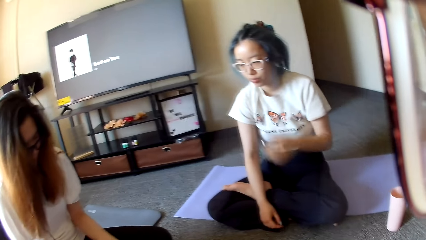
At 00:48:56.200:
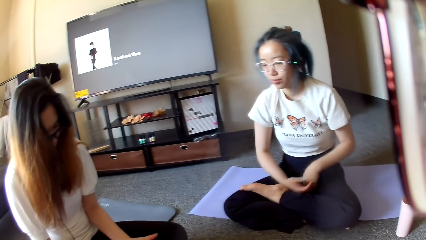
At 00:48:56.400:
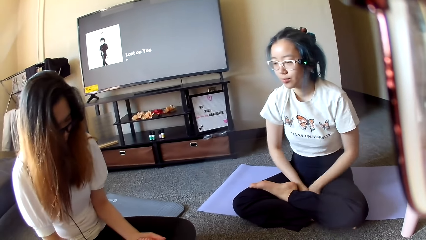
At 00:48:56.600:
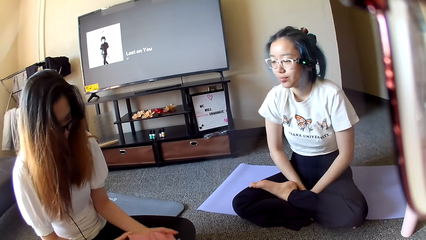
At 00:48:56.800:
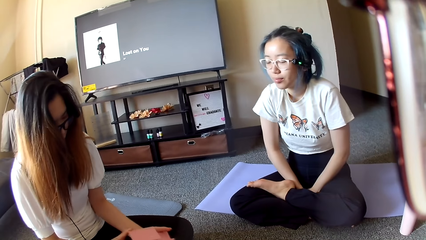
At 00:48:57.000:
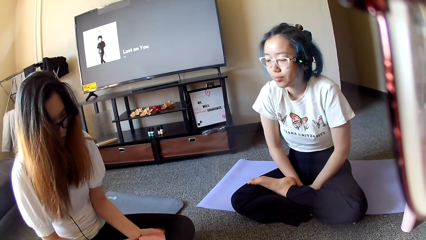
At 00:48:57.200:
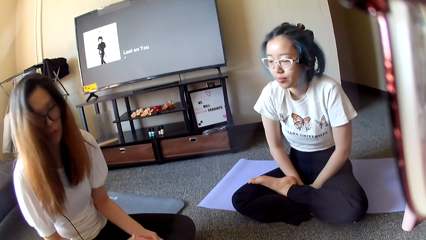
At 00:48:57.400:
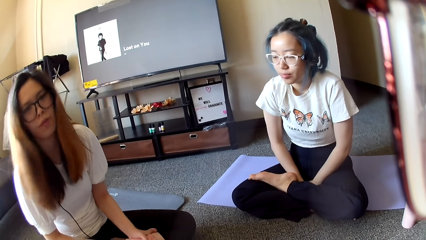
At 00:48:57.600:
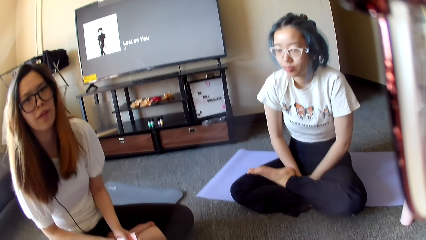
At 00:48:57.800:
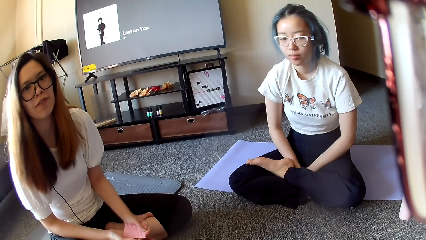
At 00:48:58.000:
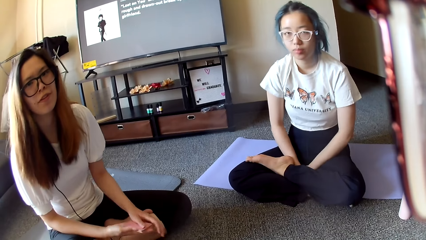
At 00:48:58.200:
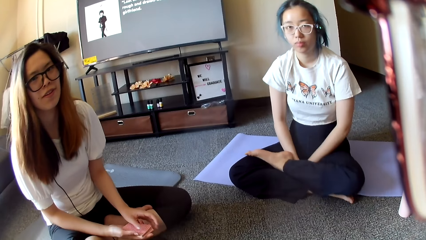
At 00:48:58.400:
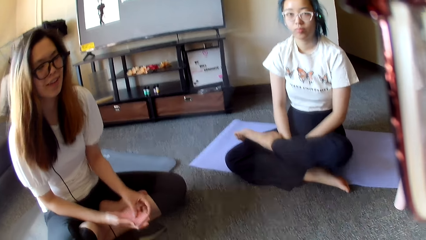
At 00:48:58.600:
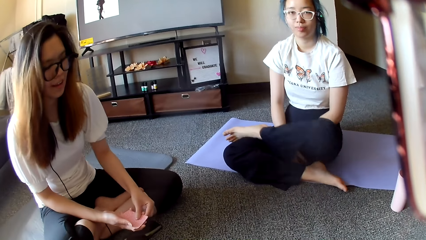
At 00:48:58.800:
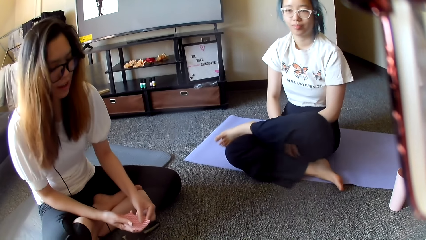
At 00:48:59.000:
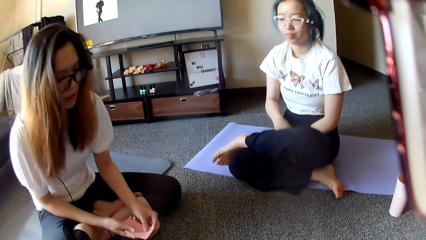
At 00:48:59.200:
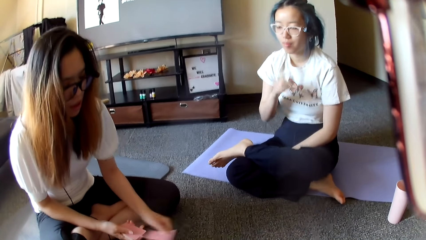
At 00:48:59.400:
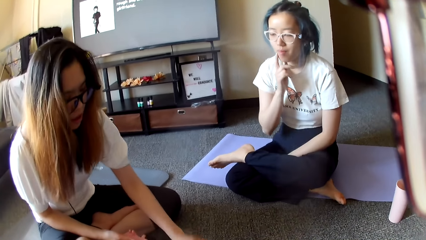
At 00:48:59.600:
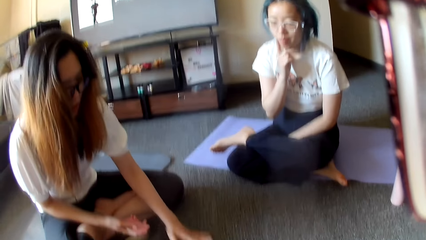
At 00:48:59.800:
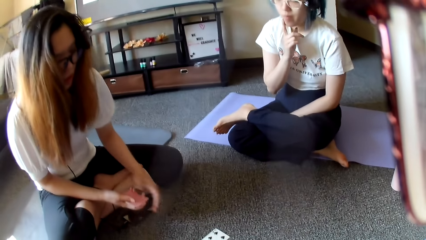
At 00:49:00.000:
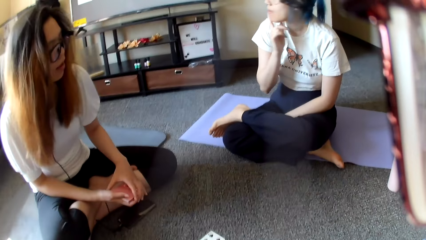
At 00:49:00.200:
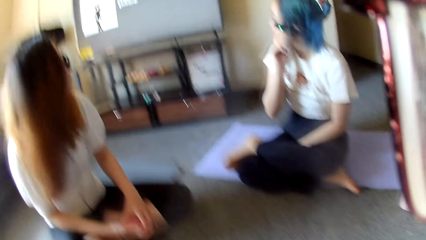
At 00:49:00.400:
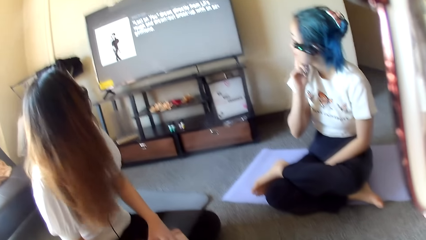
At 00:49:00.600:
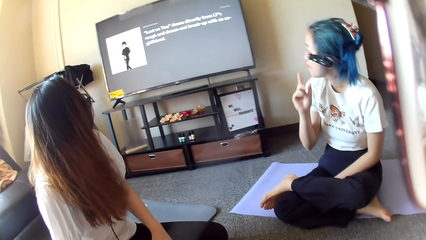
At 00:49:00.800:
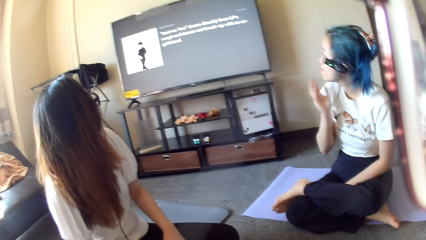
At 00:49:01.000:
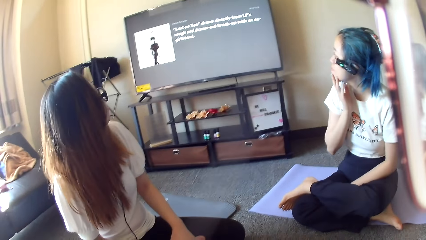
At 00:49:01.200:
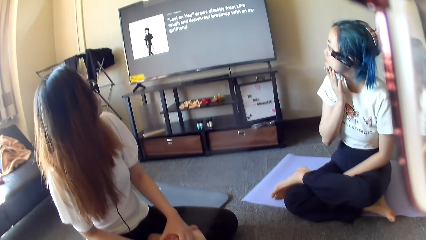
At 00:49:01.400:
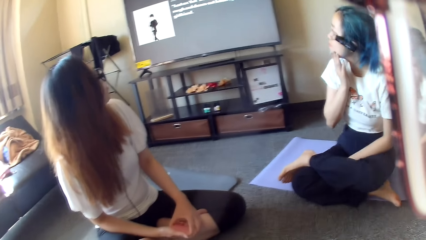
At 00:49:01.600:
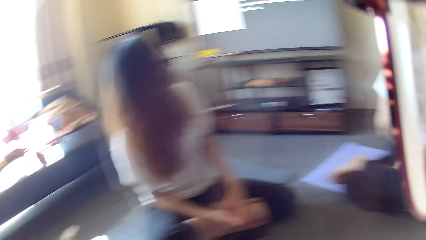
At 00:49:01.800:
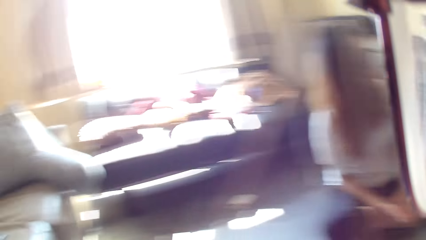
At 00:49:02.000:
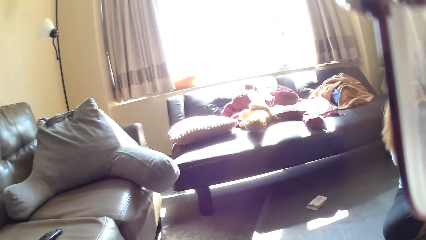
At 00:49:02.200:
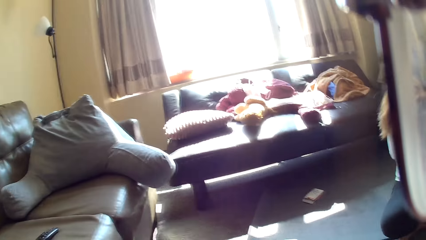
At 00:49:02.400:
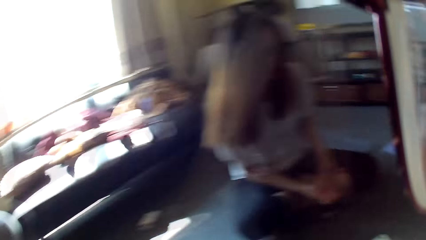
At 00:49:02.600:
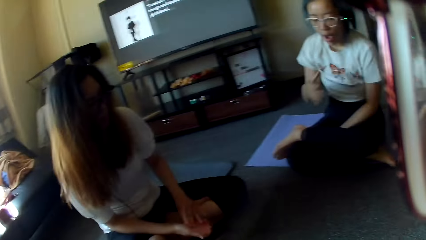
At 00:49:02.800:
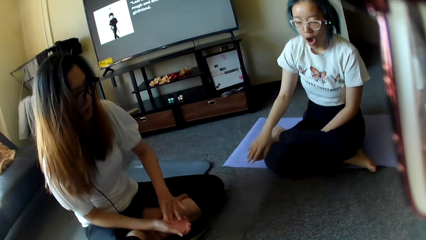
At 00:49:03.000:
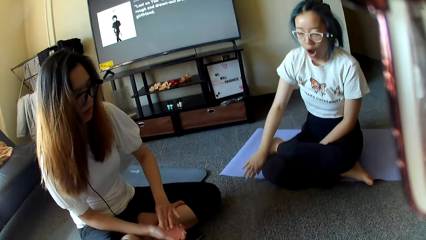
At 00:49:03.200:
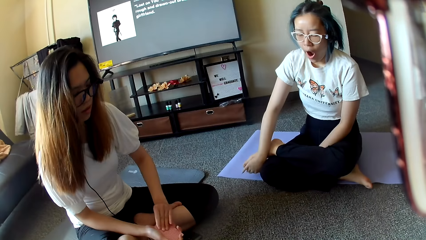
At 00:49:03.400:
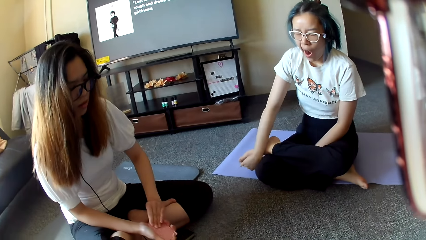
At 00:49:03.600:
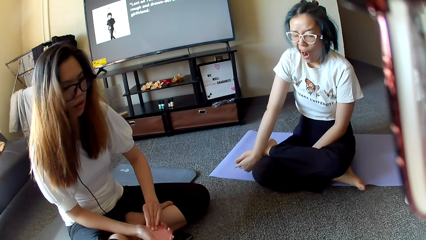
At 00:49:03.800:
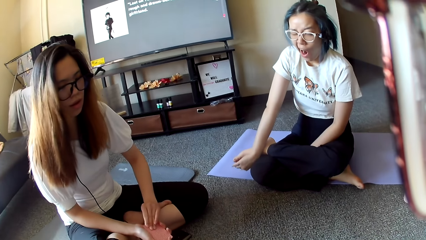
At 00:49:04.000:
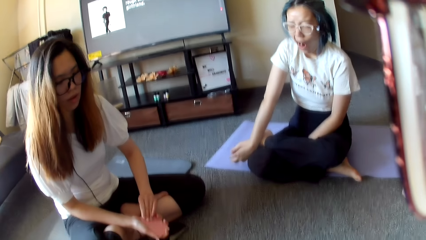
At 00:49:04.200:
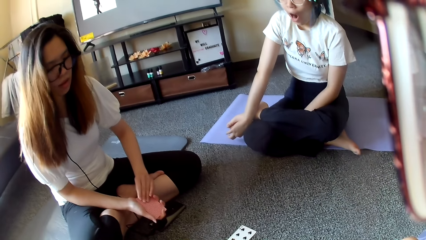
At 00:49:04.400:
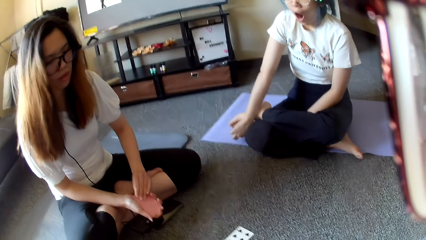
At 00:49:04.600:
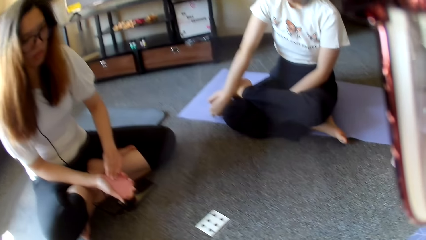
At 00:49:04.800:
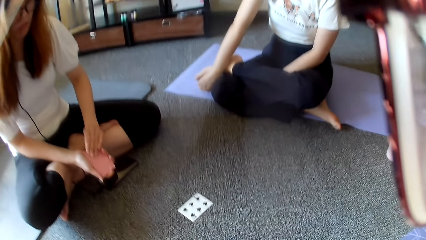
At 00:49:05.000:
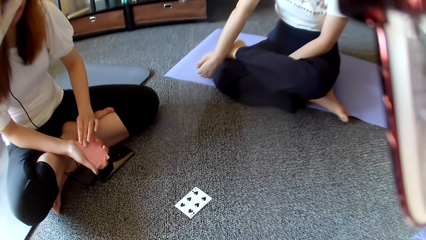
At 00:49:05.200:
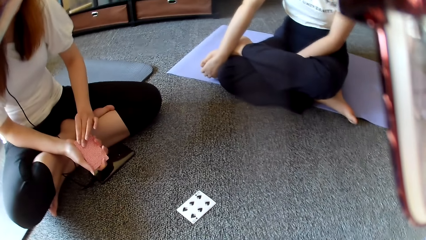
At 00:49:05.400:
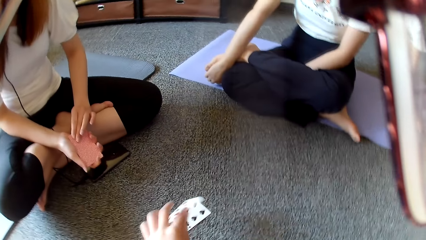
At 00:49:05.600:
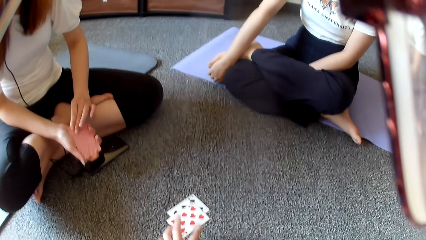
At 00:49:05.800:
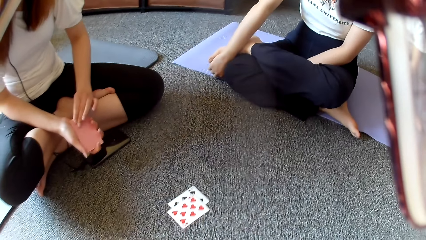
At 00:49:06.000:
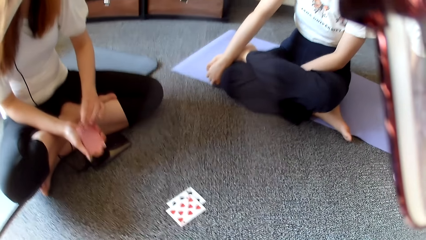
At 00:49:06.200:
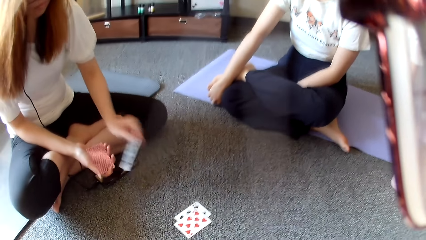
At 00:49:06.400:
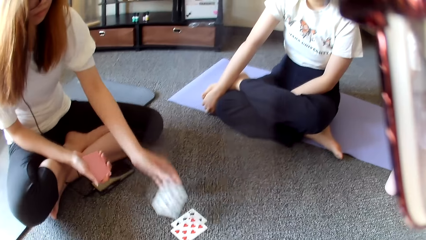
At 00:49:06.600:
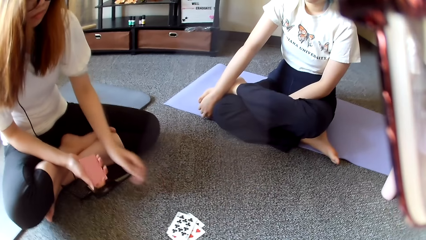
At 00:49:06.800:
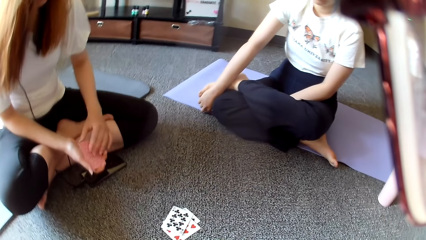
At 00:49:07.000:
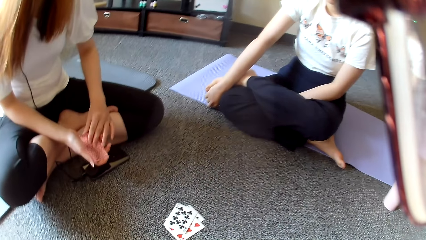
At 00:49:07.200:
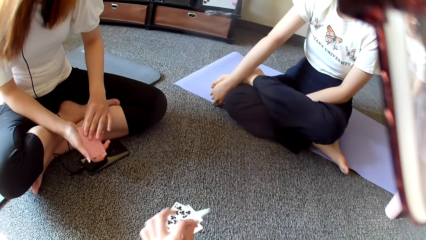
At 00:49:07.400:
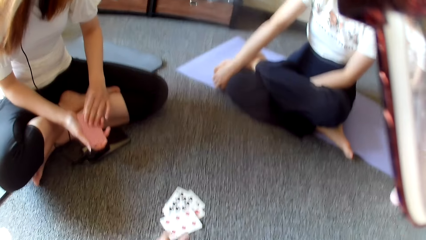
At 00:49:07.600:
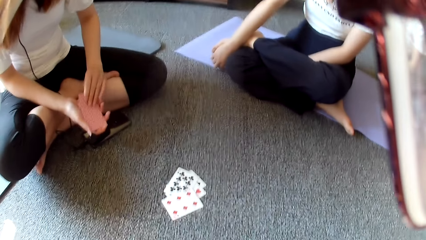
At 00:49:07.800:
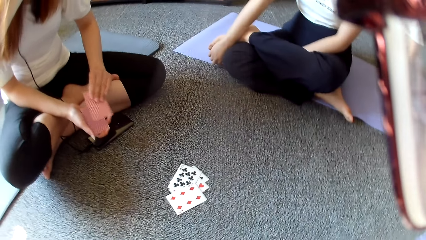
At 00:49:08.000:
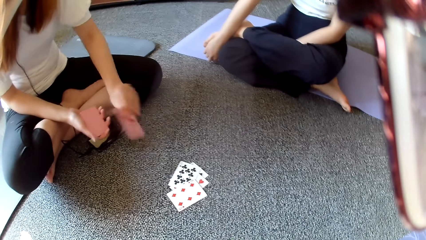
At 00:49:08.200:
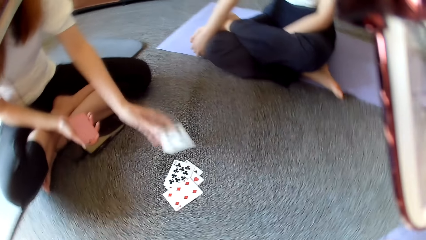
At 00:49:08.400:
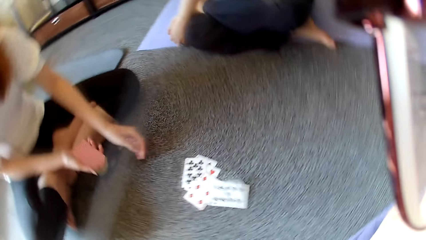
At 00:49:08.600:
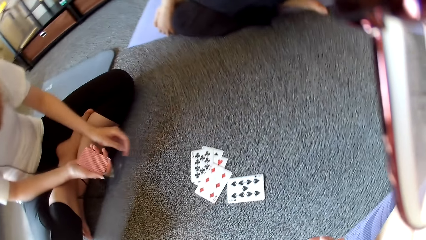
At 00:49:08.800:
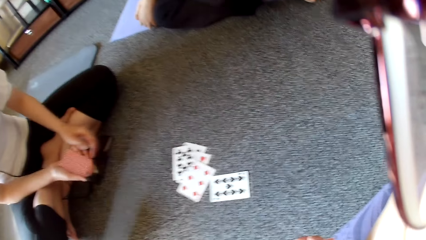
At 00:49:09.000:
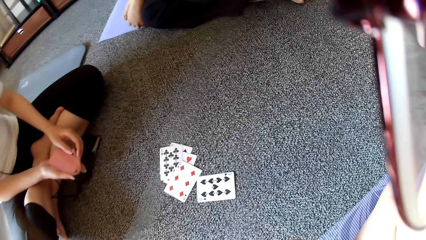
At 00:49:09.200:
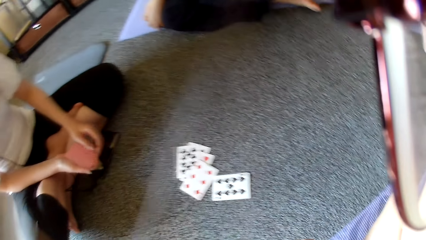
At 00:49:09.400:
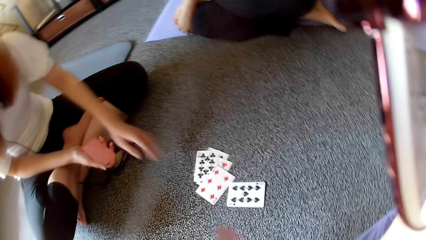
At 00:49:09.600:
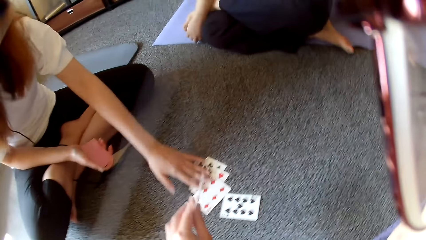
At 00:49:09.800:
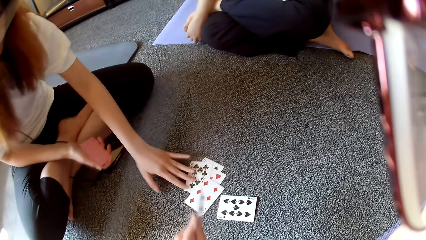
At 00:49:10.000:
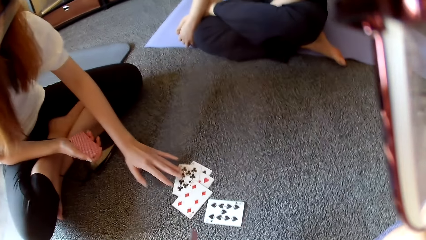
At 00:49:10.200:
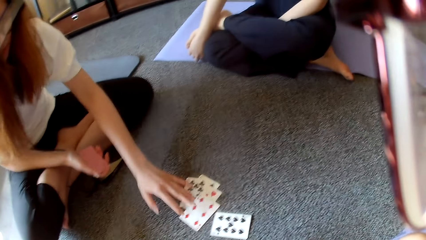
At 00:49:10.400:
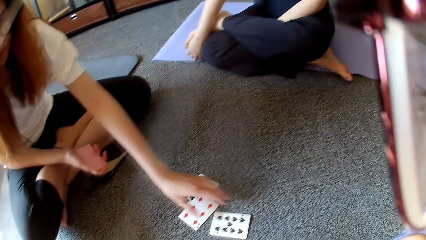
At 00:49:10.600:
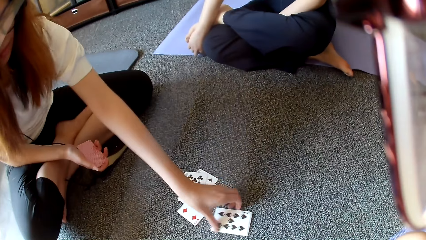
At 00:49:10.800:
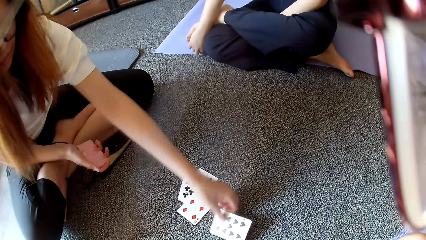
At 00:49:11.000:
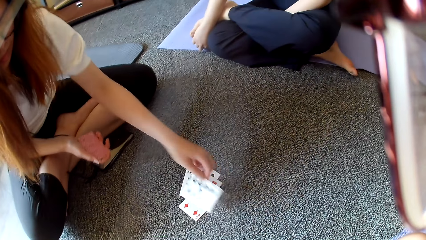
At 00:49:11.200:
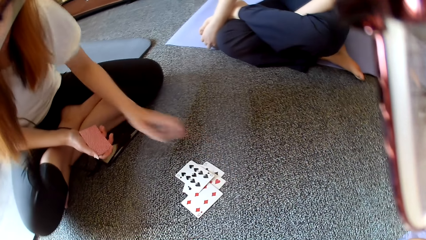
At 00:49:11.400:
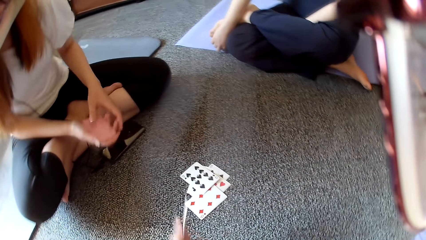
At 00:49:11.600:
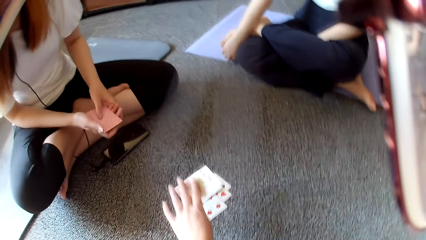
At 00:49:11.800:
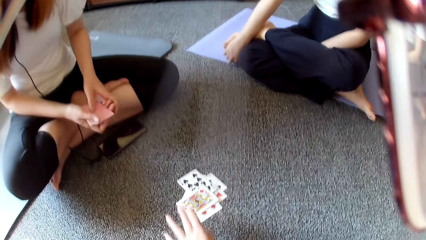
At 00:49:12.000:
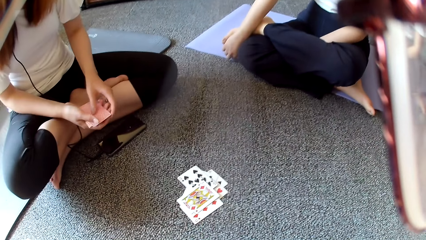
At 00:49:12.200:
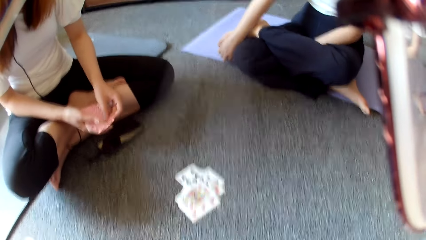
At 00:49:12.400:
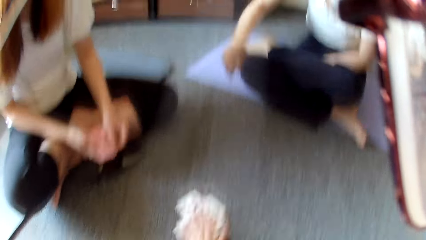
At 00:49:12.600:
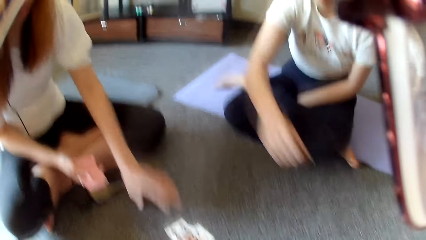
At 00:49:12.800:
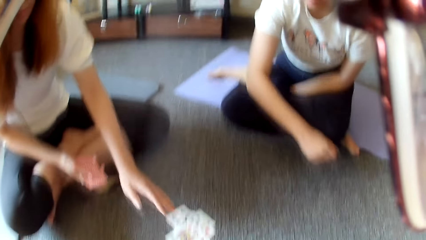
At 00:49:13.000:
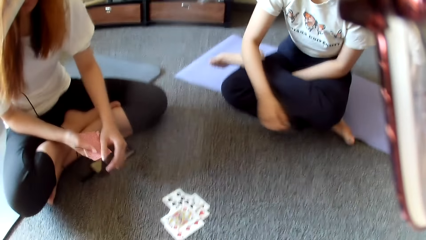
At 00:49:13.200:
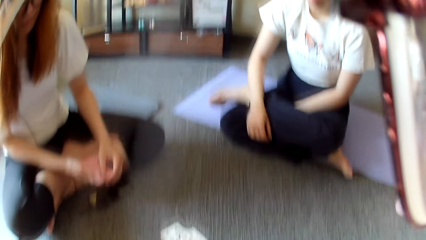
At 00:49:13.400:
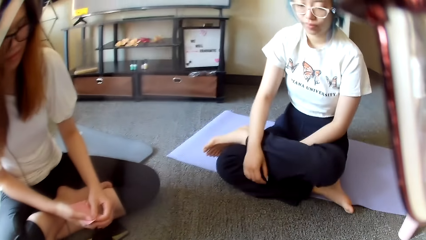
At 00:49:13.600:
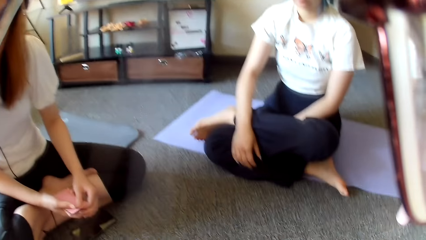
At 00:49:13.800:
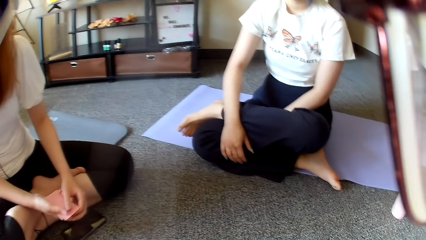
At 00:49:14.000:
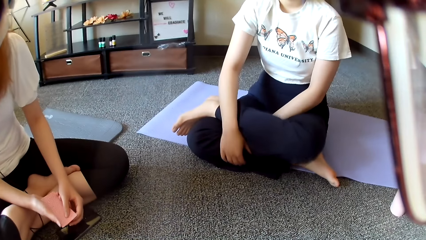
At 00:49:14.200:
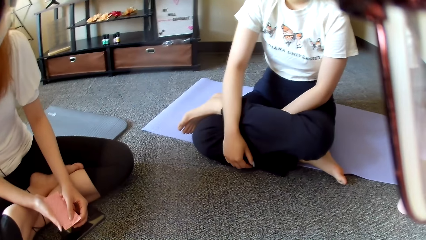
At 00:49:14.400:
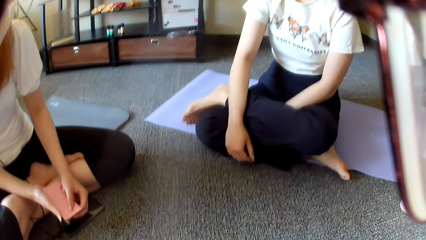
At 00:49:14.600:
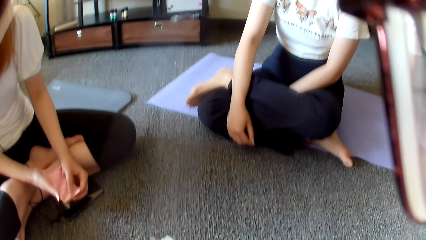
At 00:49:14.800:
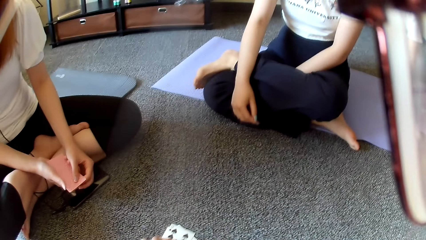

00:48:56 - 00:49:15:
A woman adjusts the eye glasses. Another woman selects the card. The first woman holds her chin. The other woman places a card on the floor and plays poker. The camera wearer looks around. The first woman touches her leg. The camera wearer places a card on the floor and plays poker. The other woman plays poker and places a card on the floor. The camera wearer places a card on the floor and plays poker. The other woman places a card on the floor and plays poker. The camera wearer plays poker. The other woman drops the card. The camera wearer places a card on the floor and plays poker. The first woman moves a hand.
